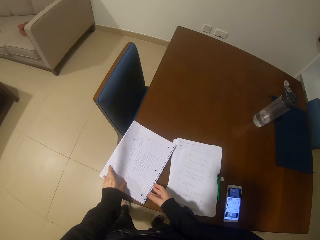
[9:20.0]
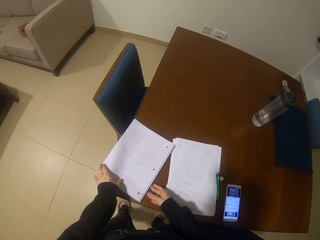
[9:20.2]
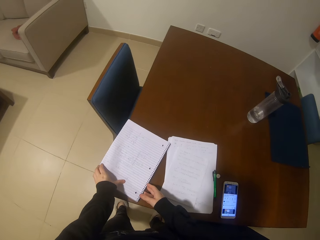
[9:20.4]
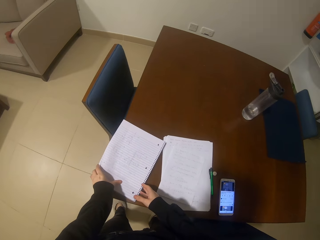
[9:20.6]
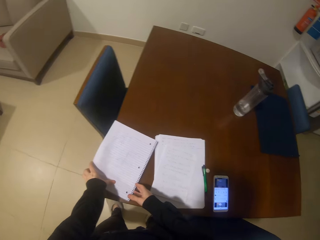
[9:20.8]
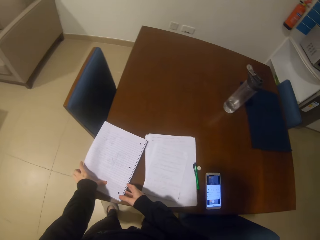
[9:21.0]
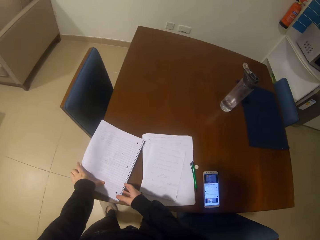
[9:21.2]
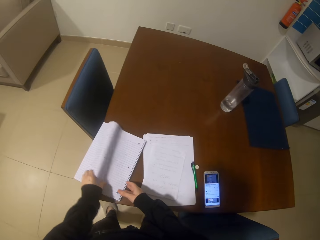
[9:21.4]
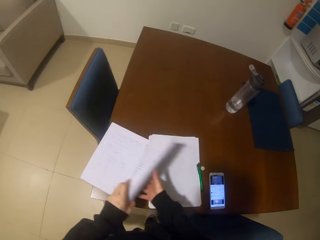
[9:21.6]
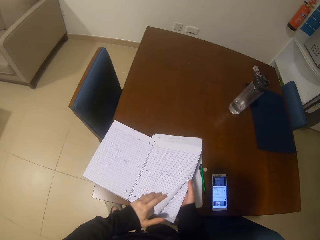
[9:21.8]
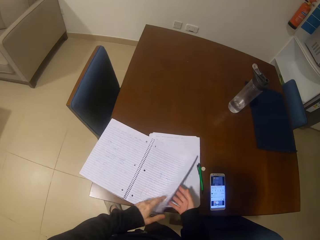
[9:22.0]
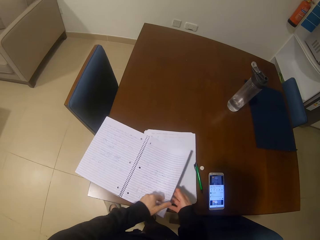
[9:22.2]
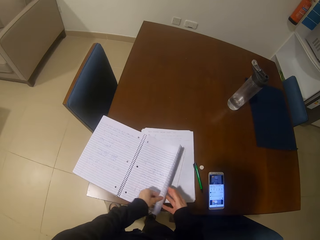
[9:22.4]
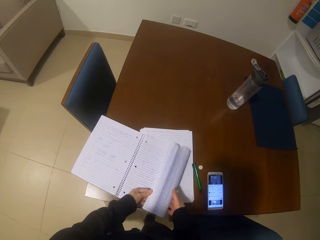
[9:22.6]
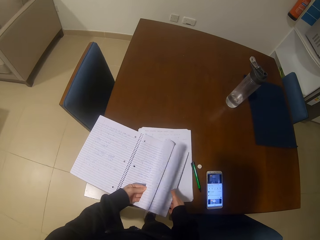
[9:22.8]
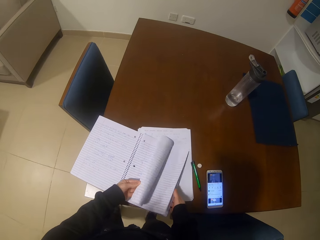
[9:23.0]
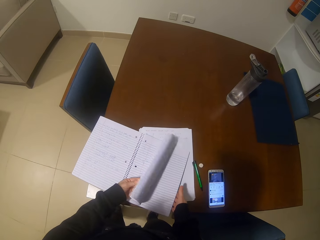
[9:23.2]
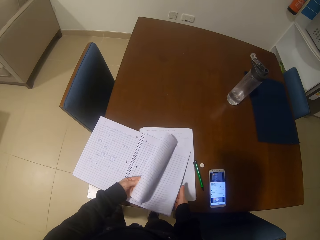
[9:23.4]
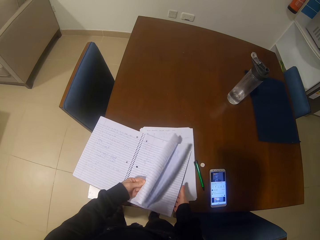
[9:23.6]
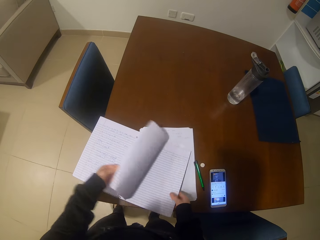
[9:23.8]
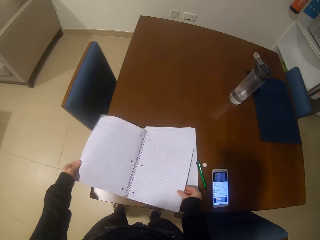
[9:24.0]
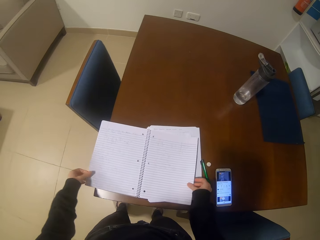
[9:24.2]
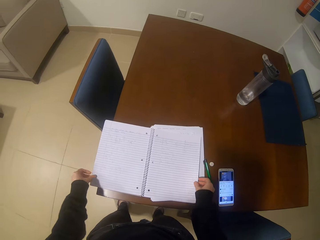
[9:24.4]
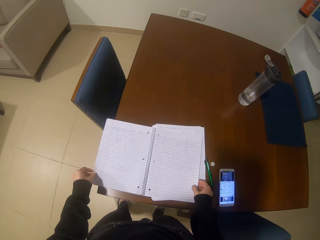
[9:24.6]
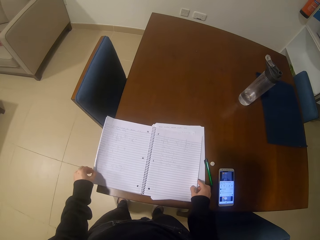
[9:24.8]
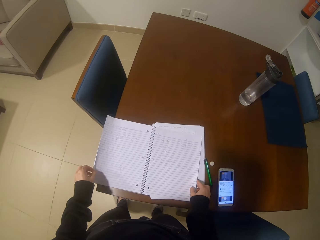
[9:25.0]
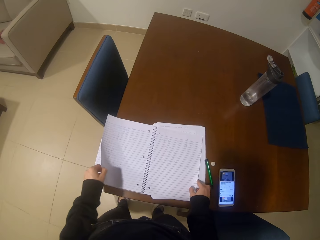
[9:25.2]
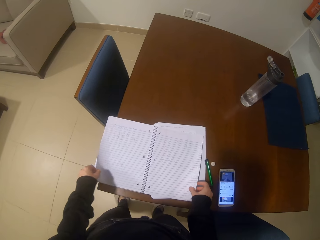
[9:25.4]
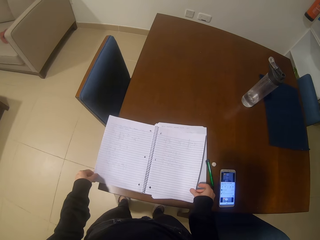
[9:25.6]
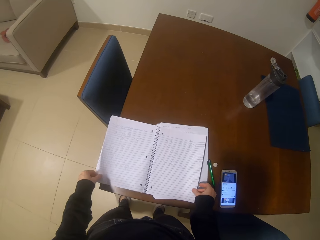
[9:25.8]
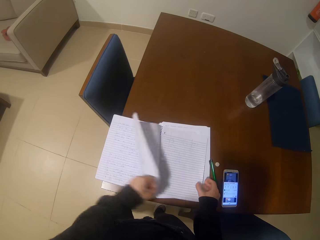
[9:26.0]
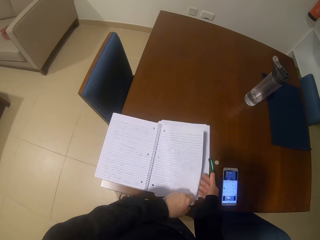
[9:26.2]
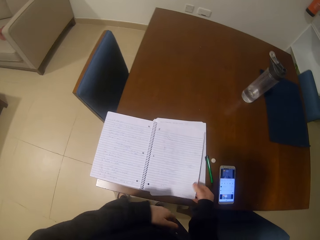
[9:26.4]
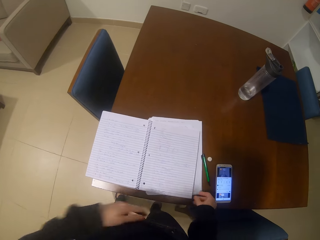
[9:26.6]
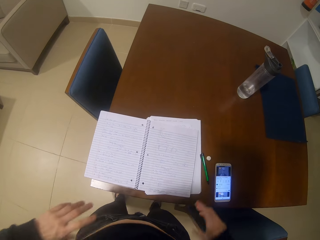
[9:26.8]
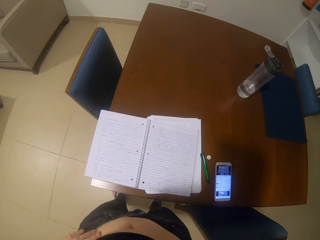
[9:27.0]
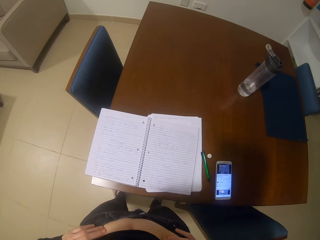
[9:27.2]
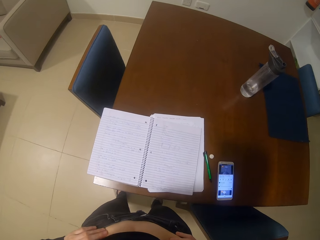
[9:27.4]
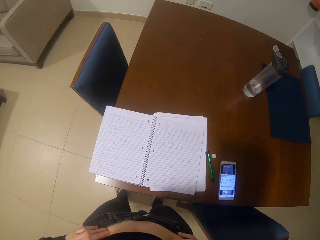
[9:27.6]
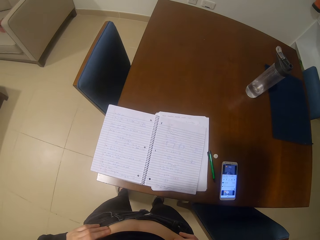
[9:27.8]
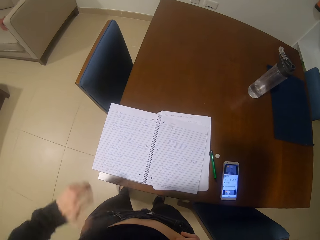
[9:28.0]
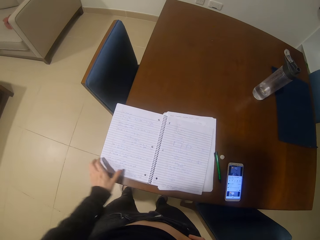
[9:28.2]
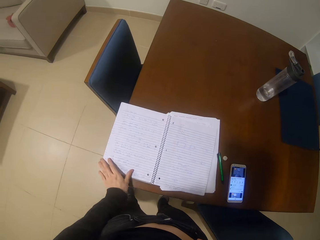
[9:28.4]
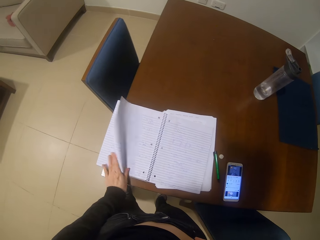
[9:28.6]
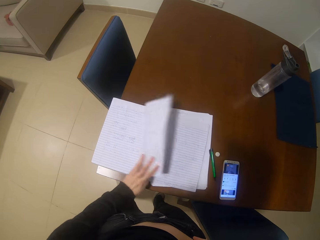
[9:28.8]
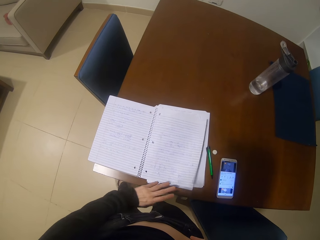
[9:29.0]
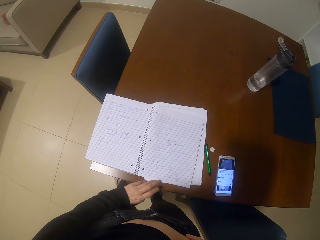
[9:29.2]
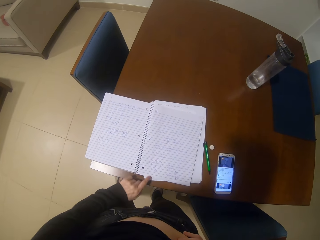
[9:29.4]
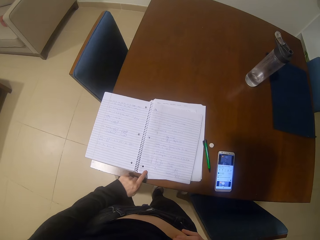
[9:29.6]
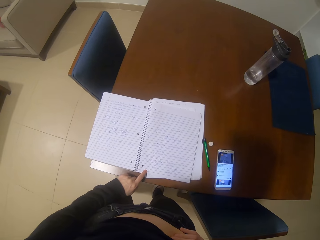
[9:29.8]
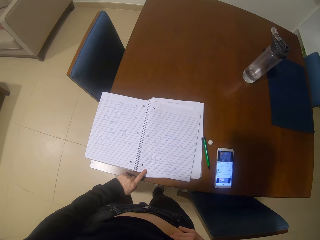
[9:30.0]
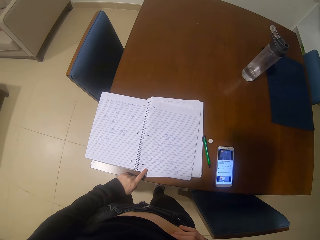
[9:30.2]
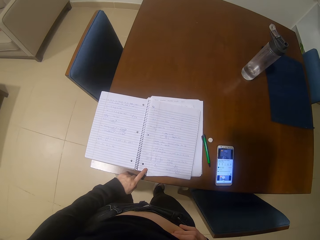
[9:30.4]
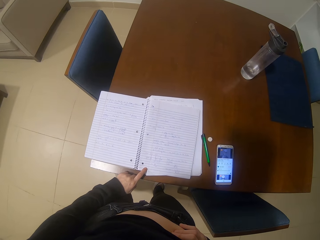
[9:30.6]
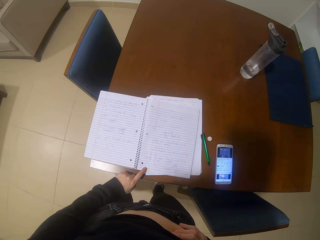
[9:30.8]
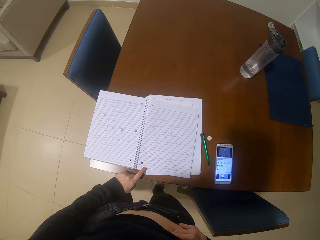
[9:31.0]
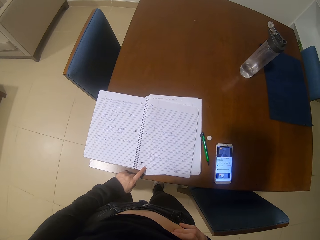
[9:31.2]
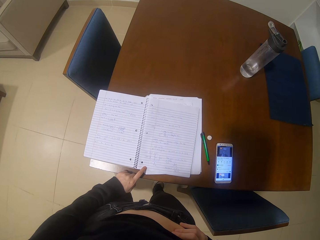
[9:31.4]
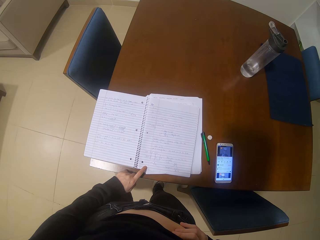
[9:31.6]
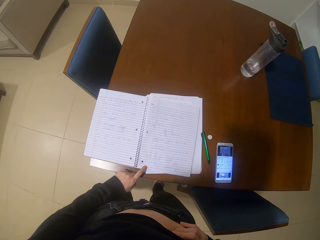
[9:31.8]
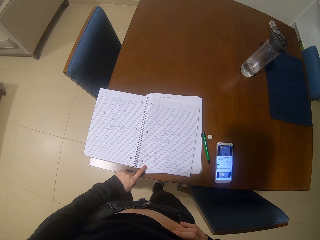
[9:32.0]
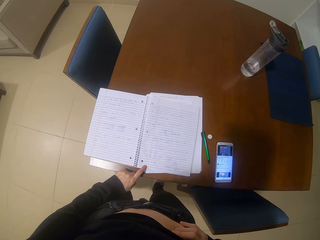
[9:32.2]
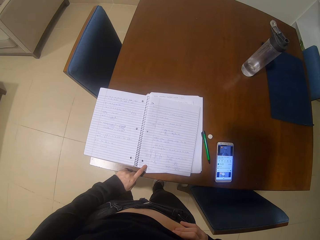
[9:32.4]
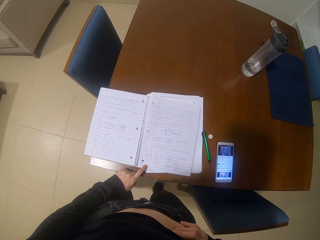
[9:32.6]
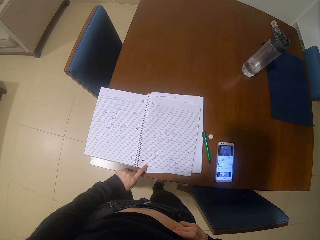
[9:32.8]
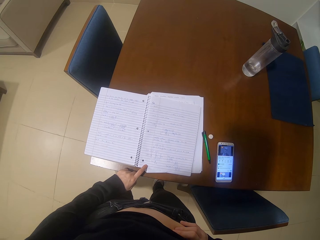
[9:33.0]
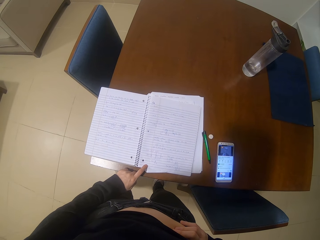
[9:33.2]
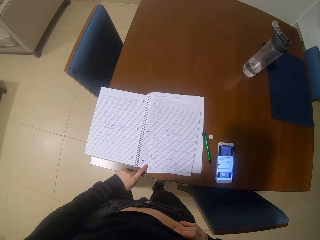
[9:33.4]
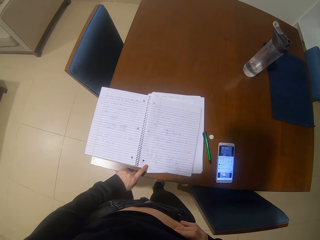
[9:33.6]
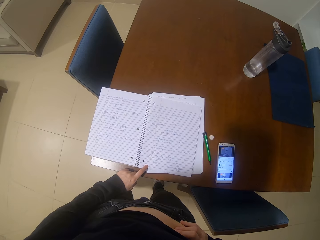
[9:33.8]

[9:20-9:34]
The camera wearer flips the pages of a book. They stare at the book, open the book on the table, and read the book.

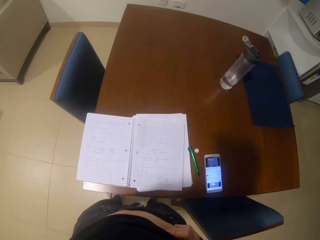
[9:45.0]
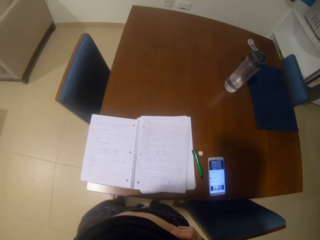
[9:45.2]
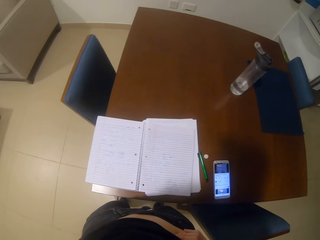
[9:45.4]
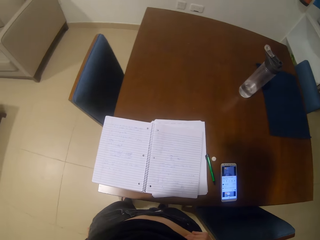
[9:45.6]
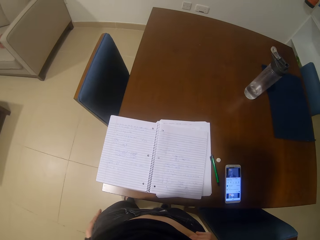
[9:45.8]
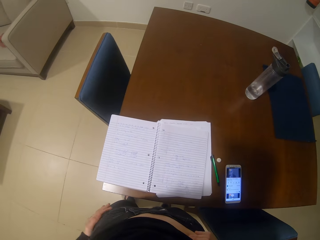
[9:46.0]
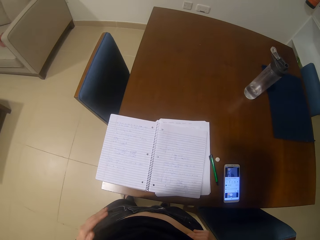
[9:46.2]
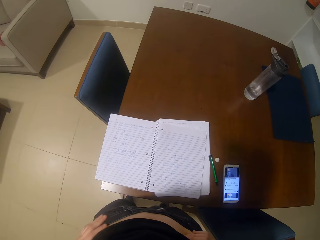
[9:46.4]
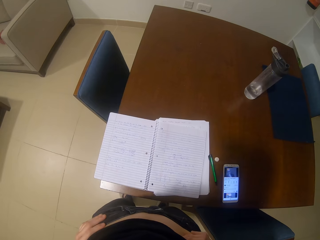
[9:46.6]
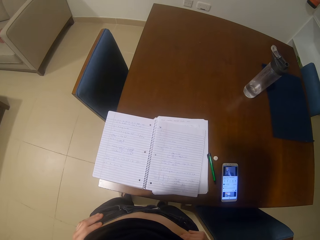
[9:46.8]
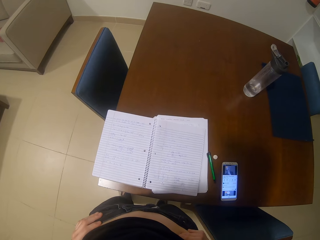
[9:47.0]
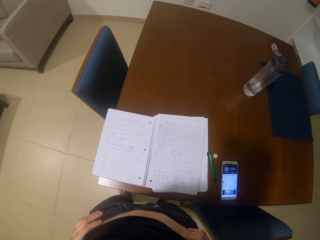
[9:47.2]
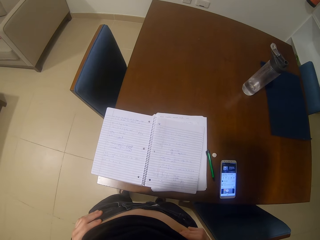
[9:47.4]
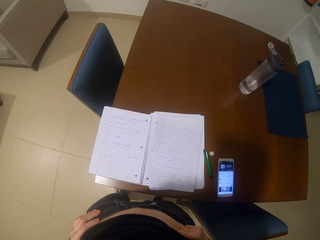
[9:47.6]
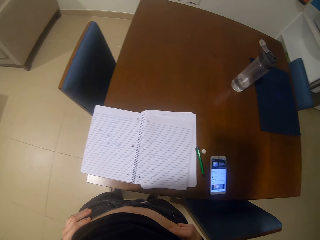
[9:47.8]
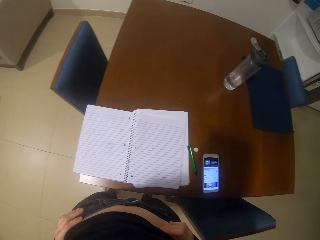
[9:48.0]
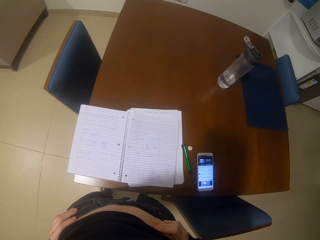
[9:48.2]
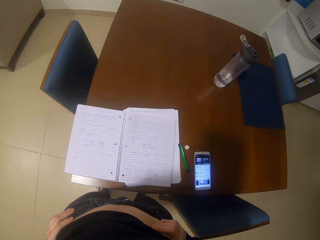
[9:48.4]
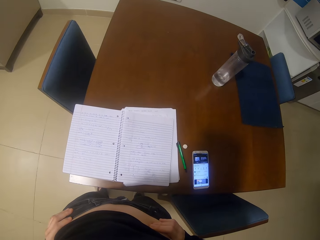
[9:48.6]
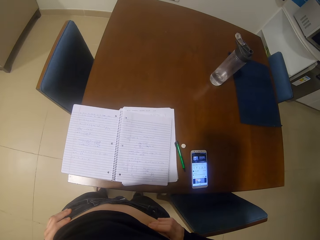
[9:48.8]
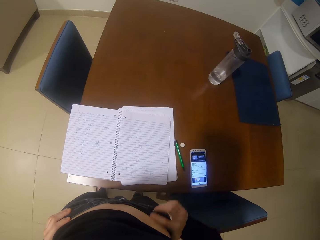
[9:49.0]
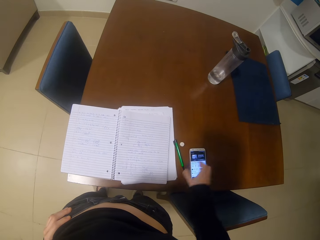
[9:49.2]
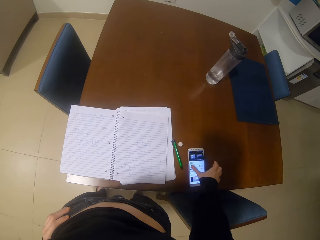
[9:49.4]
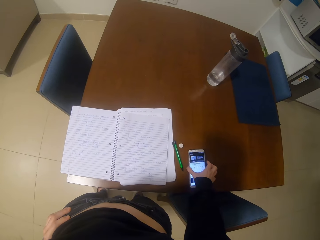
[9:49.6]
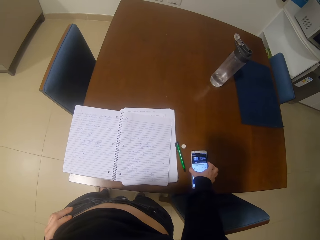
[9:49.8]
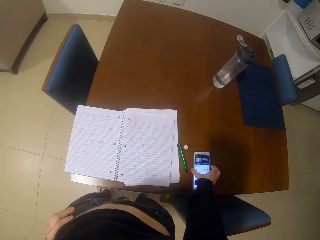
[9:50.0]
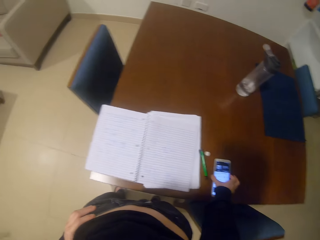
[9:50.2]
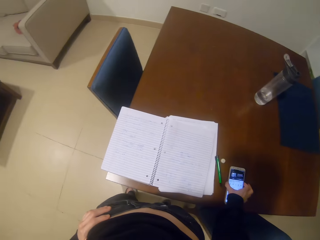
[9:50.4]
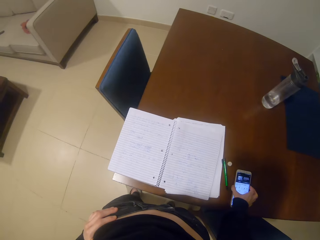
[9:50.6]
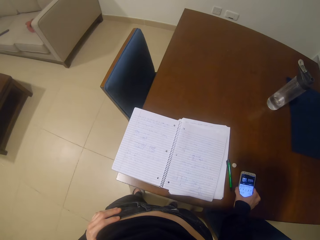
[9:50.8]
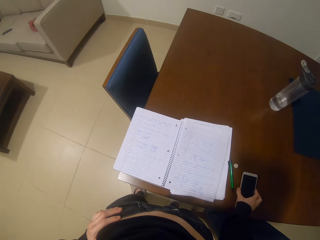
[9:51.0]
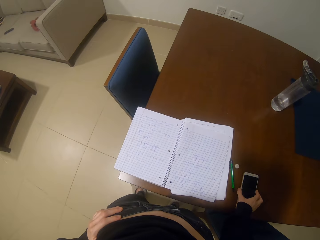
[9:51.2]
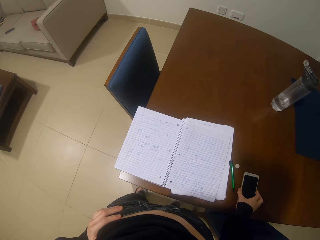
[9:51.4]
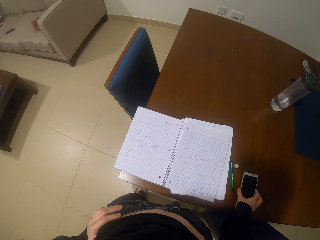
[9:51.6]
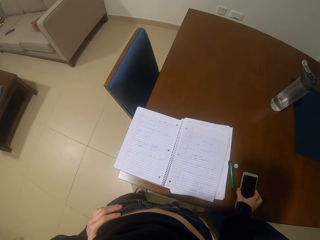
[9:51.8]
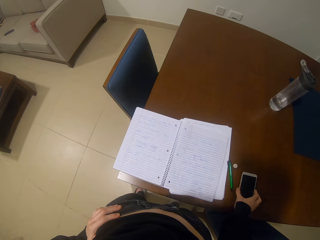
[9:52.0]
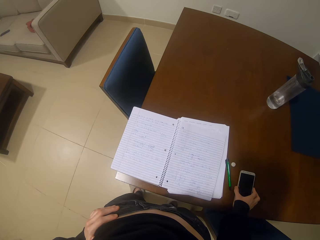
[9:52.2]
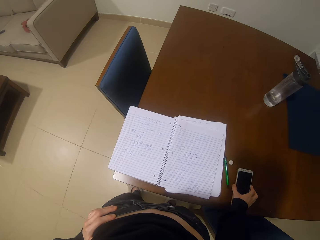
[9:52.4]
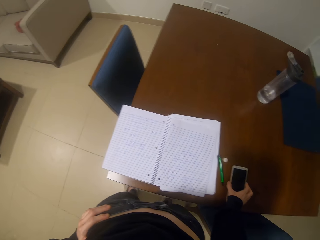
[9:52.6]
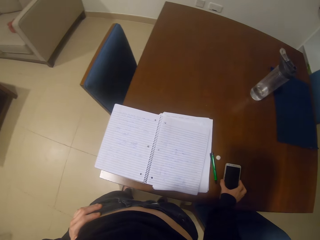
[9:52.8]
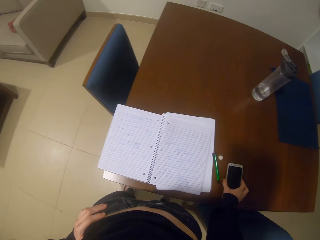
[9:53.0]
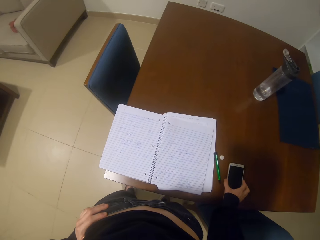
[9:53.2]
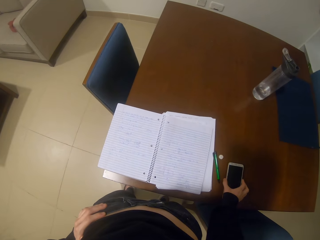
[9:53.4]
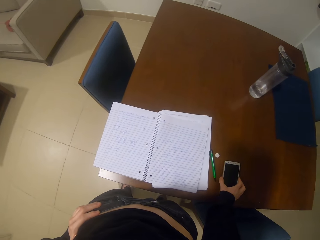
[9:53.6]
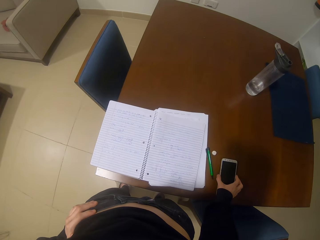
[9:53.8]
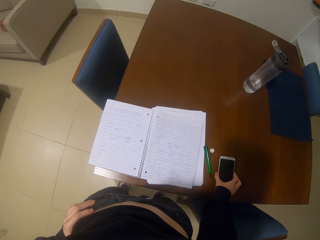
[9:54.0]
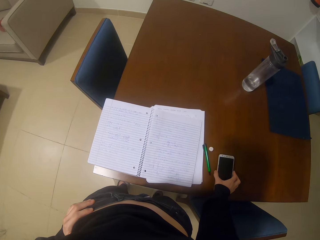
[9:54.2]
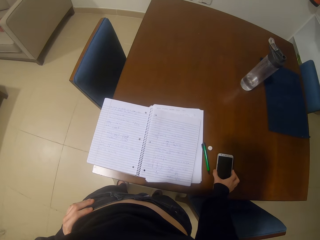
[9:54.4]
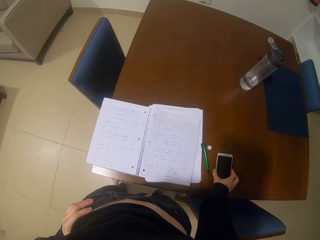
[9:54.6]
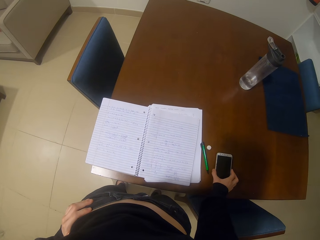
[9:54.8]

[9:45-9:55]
The camera wearer touches the phone on the table. They switch off the phone.
